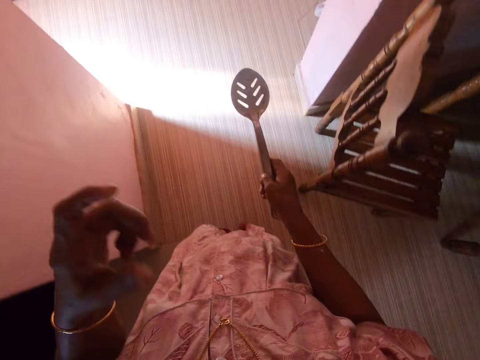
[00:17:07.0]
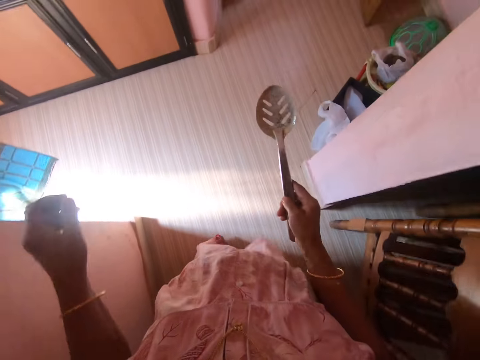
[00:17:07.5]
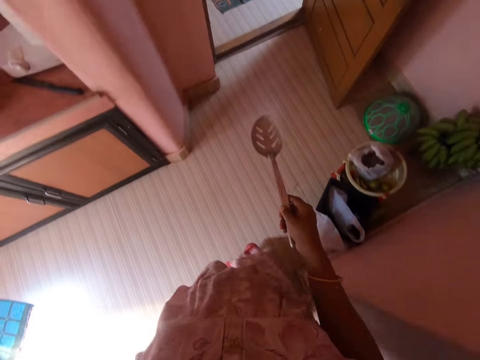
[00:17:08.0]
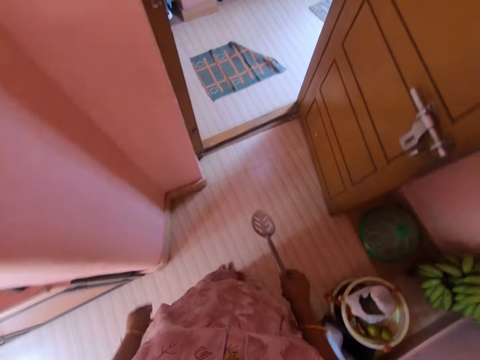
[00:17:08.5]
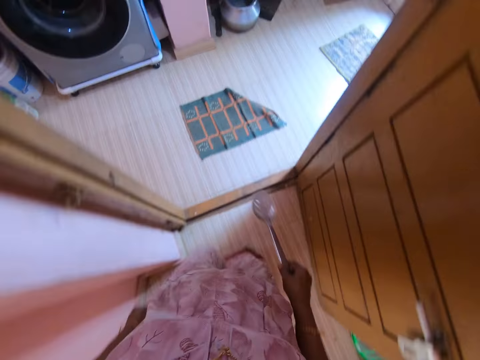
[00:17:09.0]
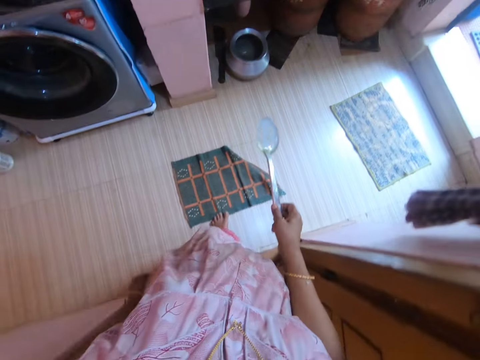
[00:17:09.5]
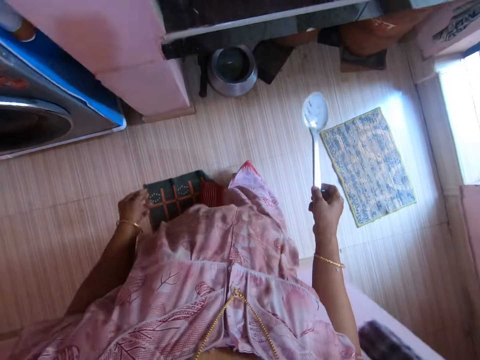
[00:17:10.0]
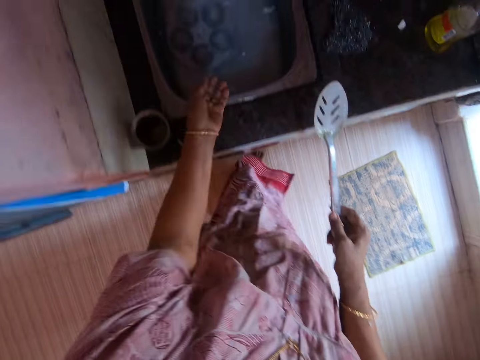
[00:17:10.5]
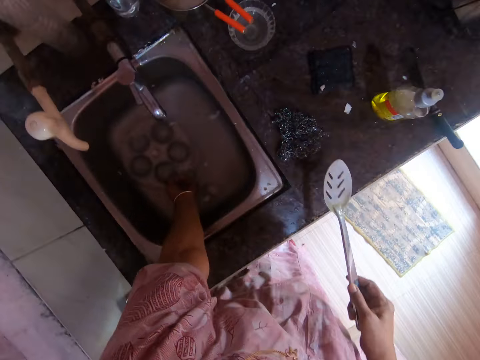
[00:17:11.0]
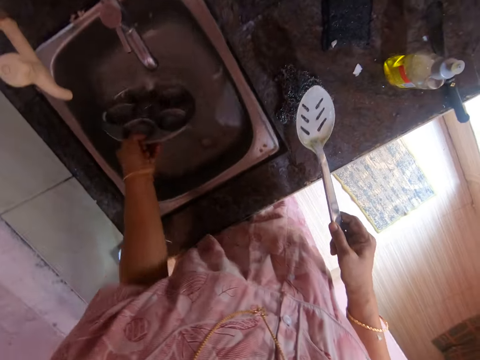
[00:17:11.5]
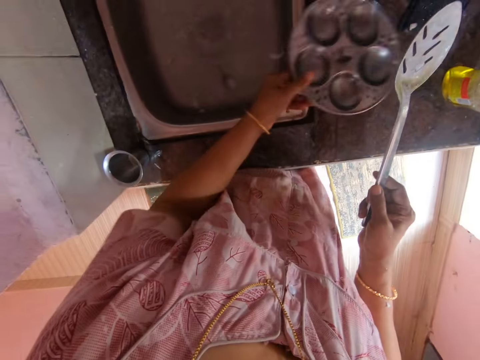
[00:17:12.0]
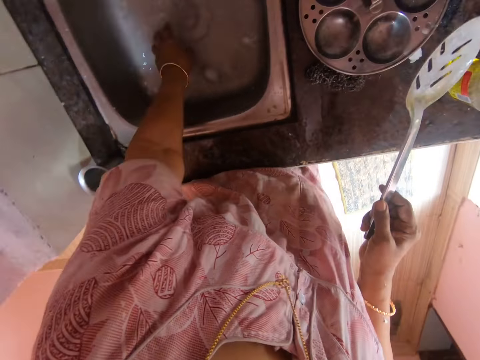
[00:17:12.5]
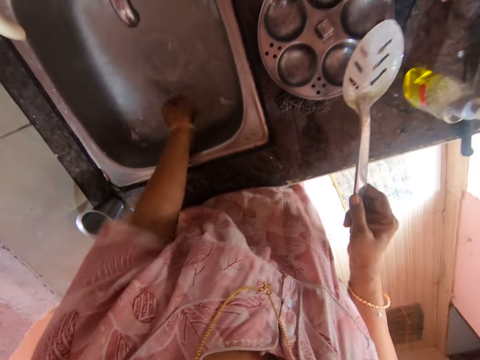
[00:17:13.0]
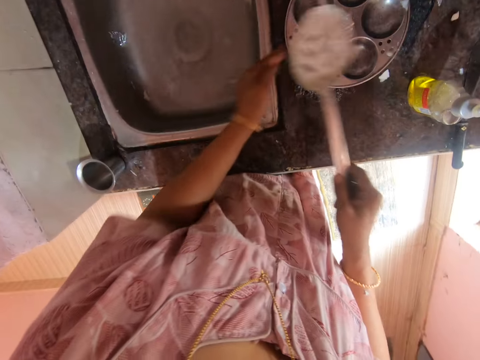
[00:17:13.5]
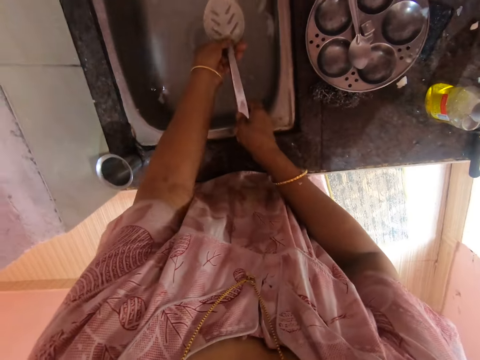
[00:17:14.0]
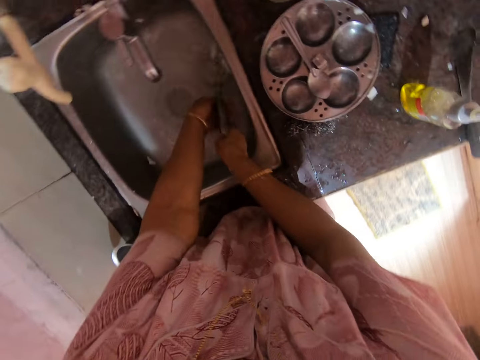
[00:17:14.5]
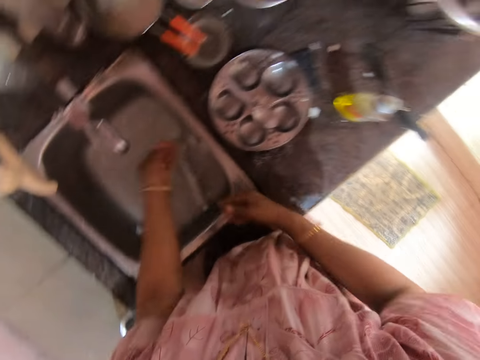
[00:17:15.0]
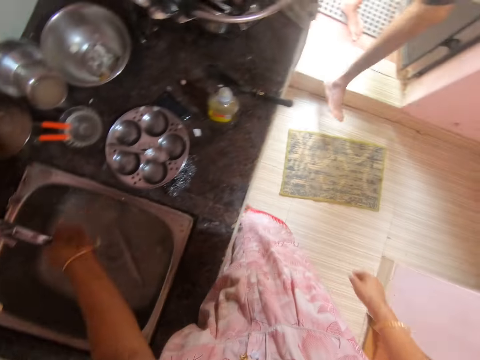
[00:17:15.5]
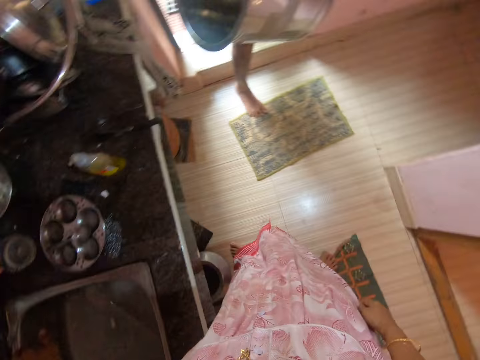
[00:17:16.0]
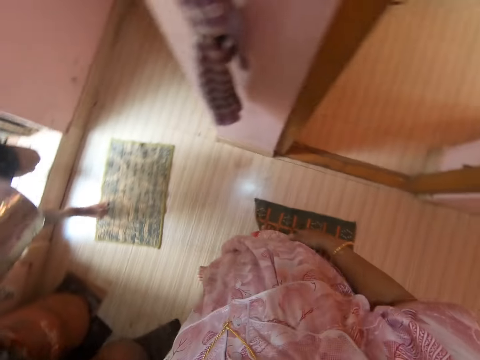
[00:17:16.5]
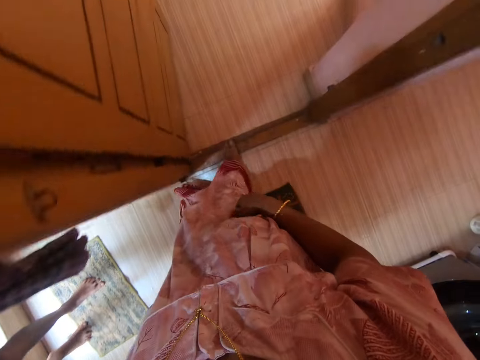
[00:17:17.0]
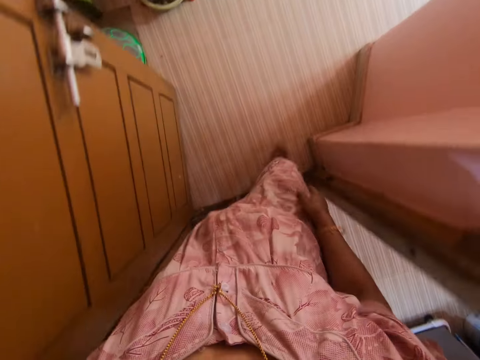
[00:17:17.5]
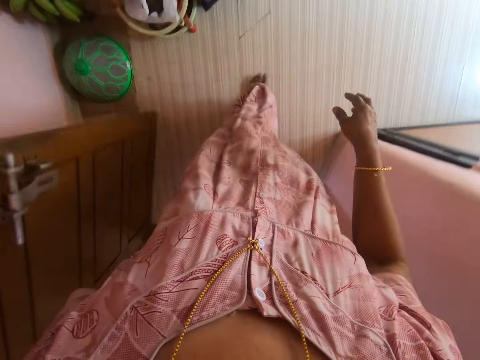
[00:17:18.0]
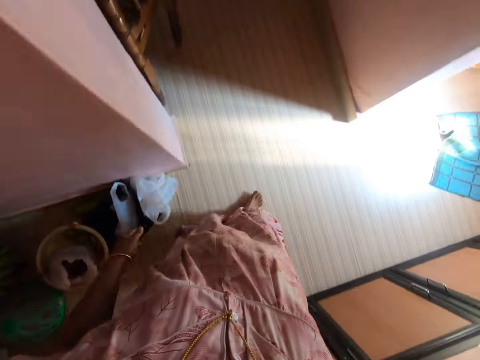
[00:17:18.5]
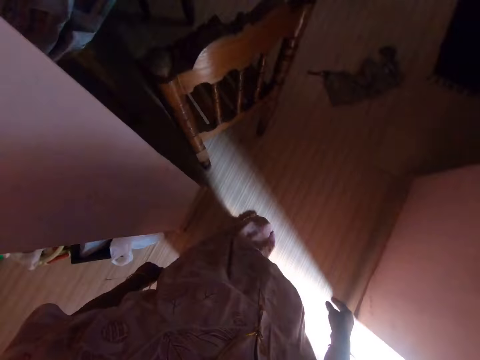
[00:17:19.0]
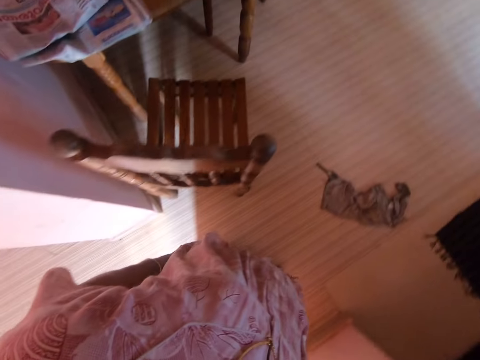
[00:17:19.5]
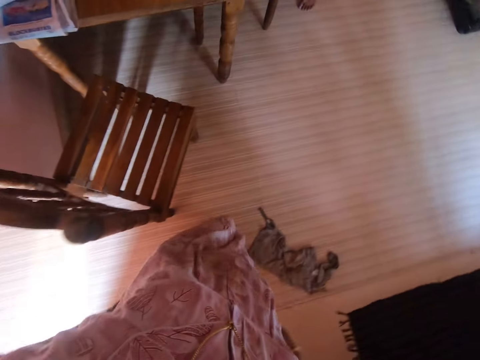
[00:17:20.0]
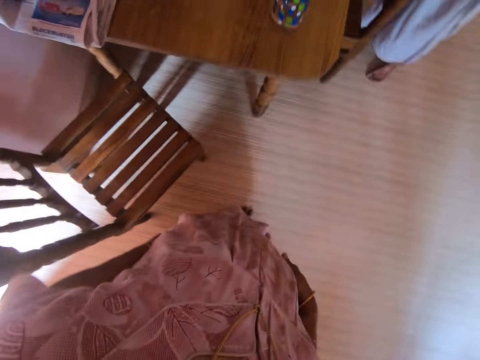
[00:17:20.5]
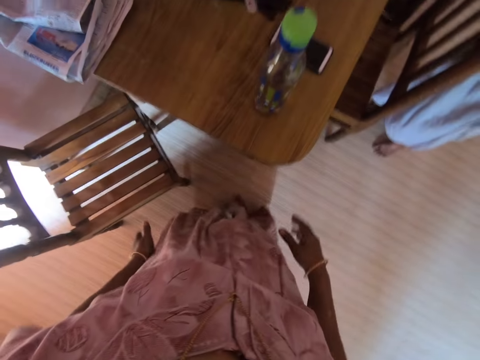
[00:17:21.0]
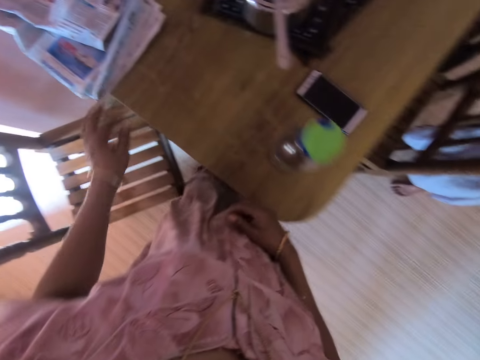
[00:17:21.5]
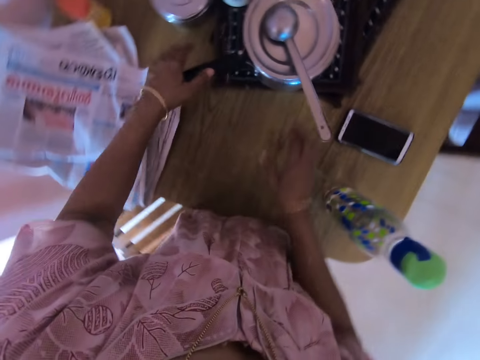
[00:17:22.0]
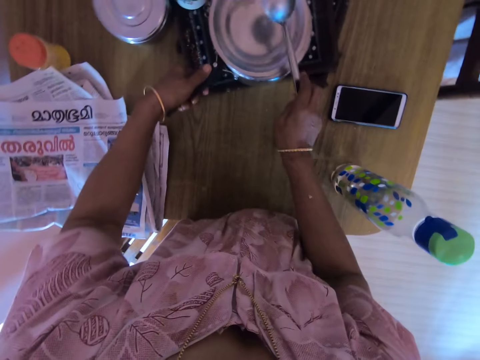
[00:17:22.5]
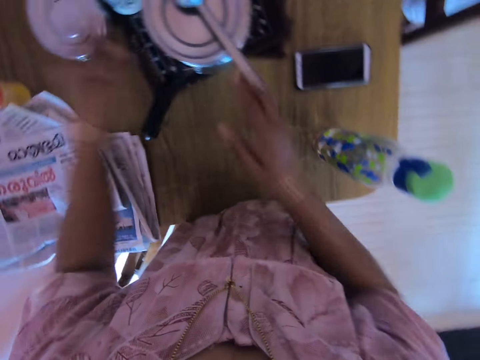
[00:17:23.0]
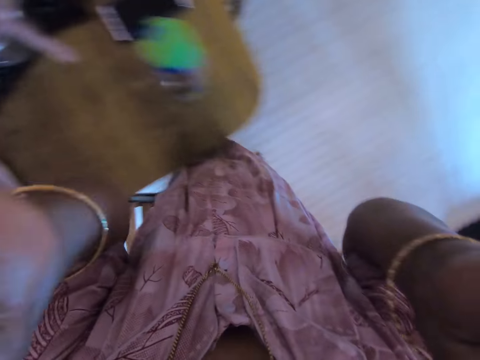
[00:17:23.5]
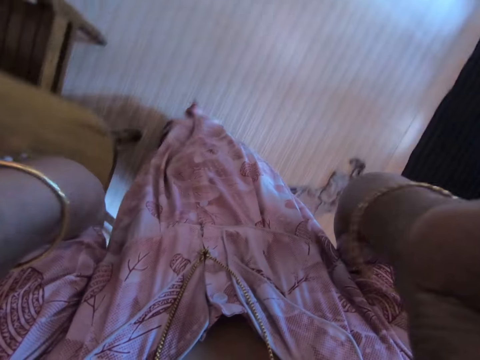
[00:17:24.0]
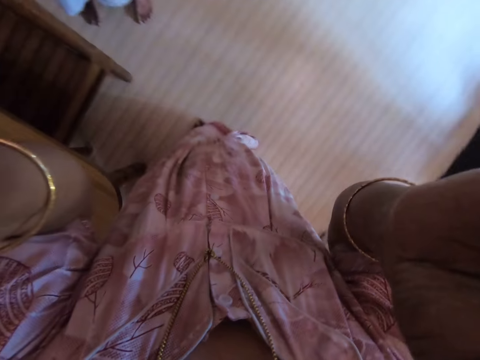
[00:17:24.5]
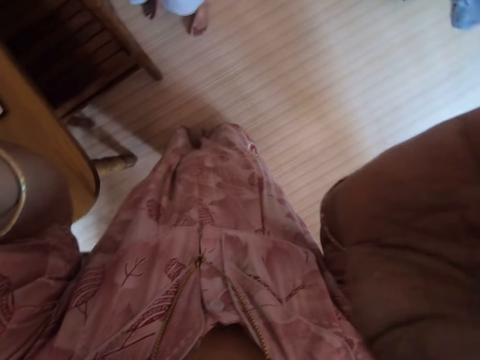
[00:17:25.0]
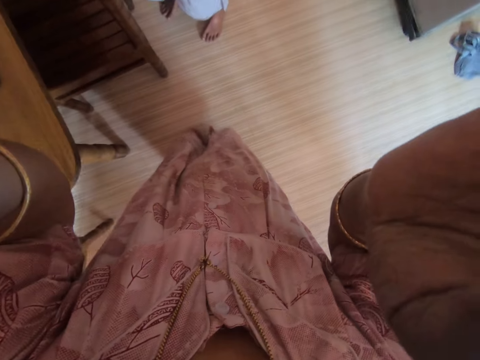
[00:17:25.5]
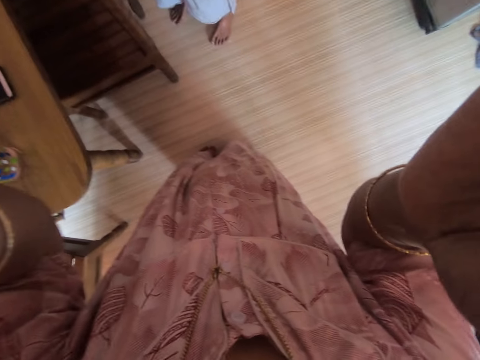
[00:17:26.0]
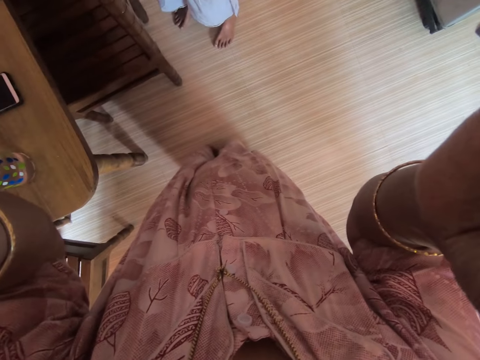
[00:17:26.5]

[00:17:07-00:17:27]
The camera wearer walks around the kitchen. They pick up a muffin pan. They place the muffin pan on the kitchen counter. They pick up a spoon. They place the spoon on the muffin pan. They put the skimmer or spatula on the sink. They dip the spatula in the sink. They walk around the kitchen. They hold a spoon. They touch a pan. They handle a camera.
